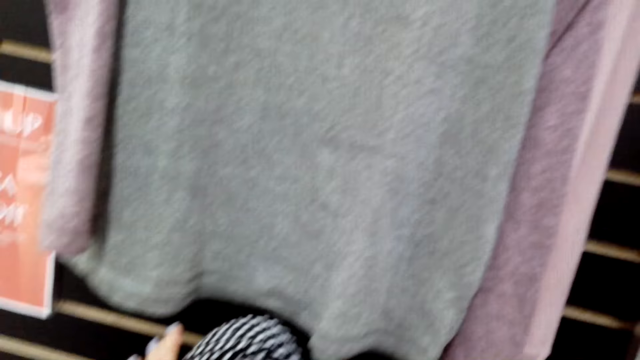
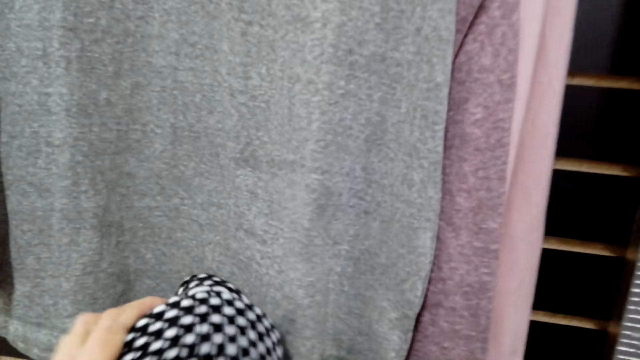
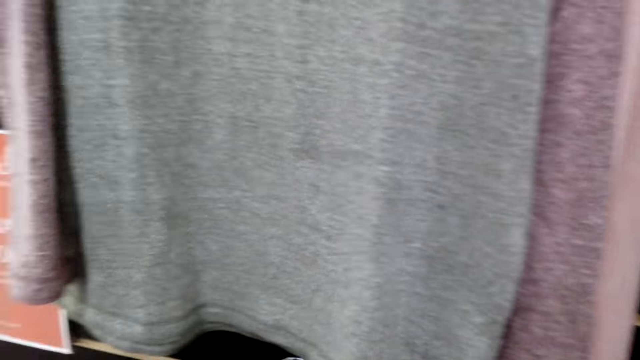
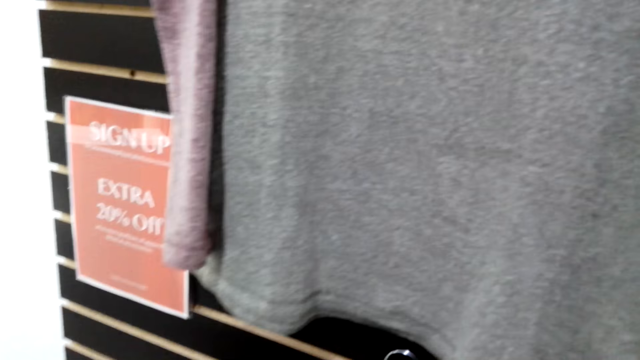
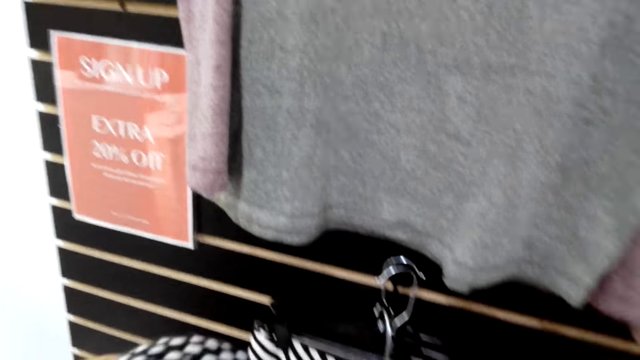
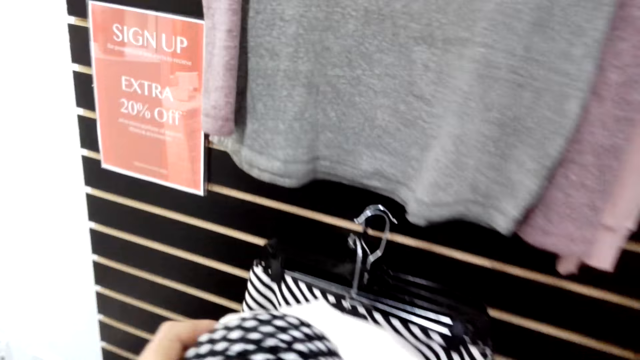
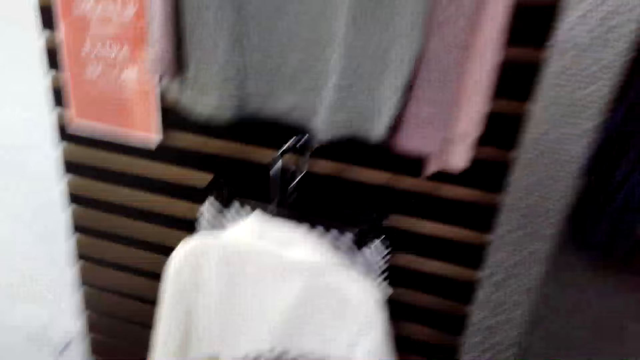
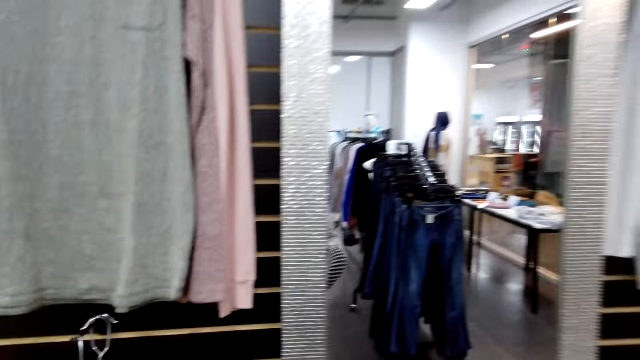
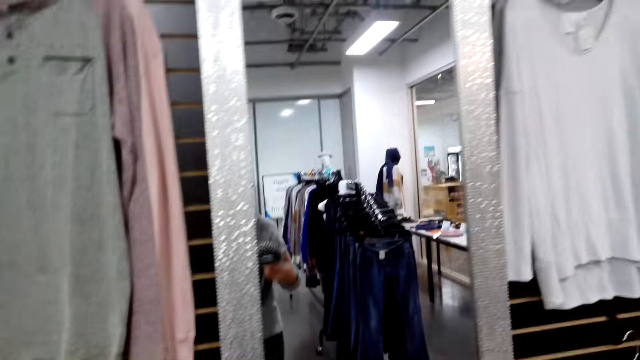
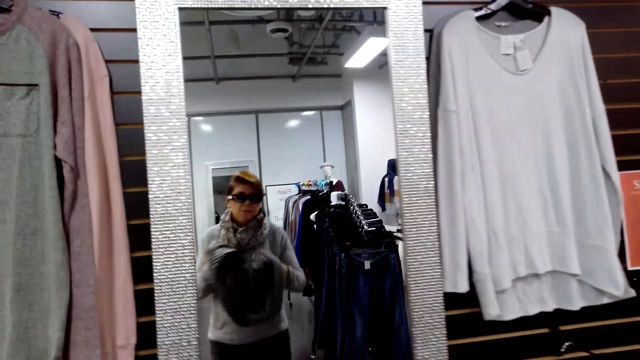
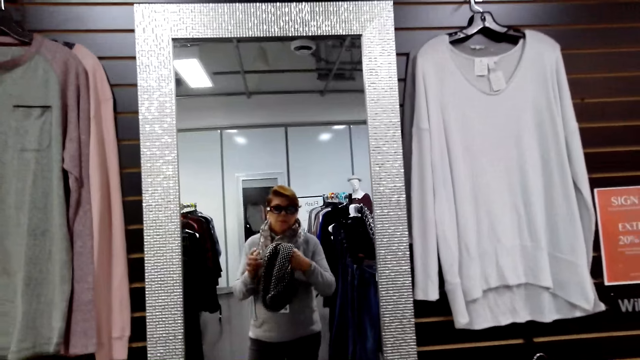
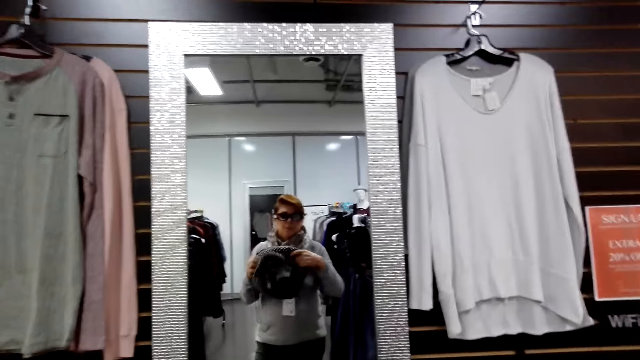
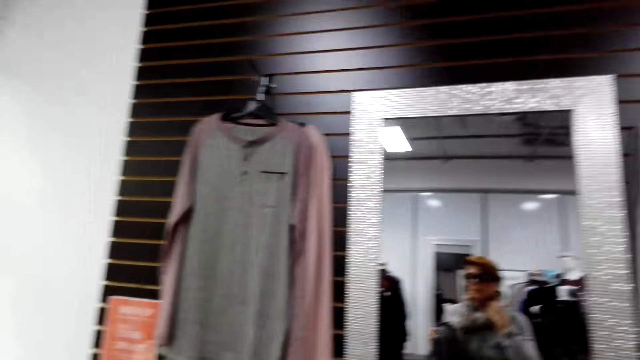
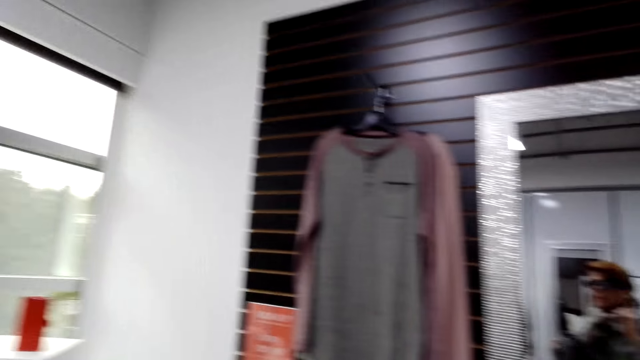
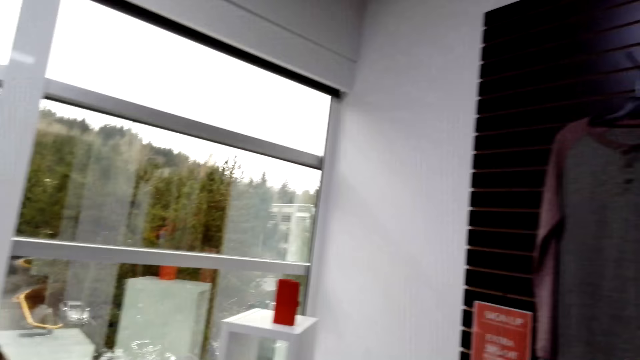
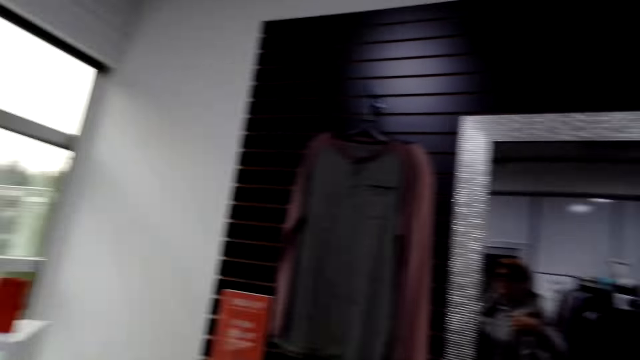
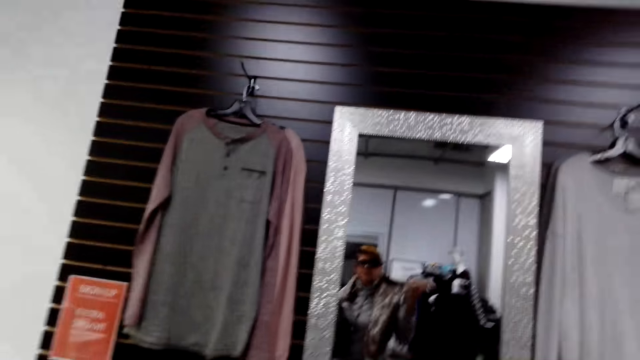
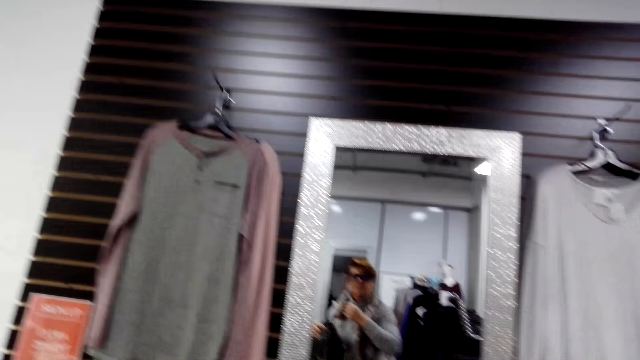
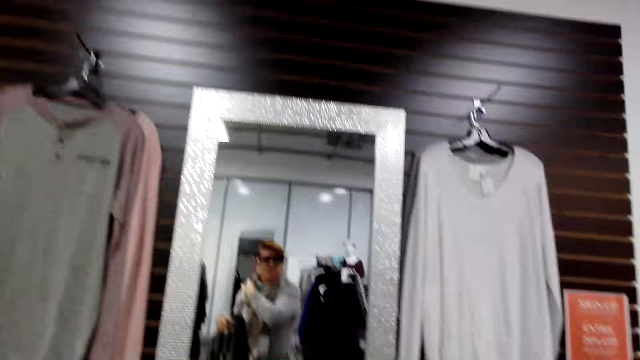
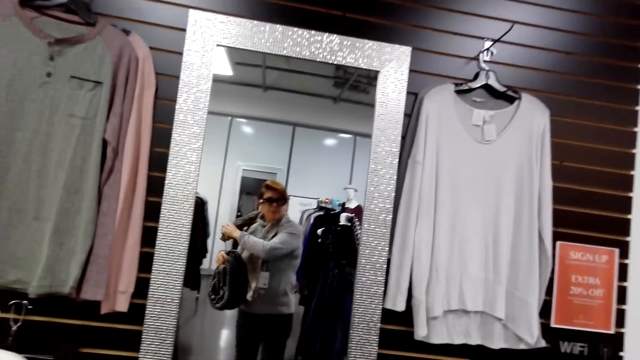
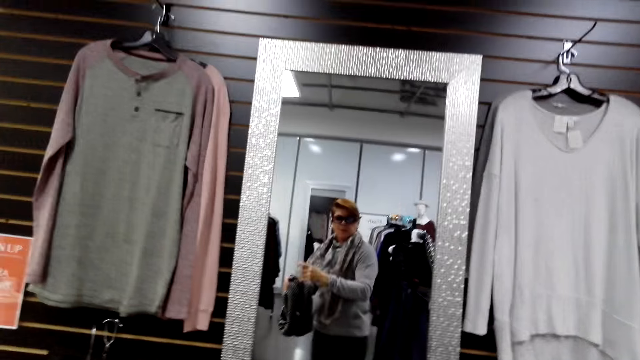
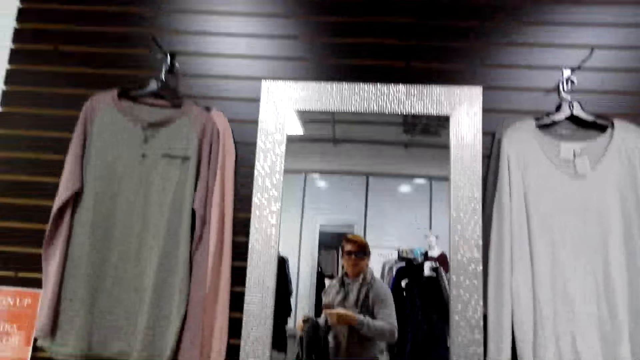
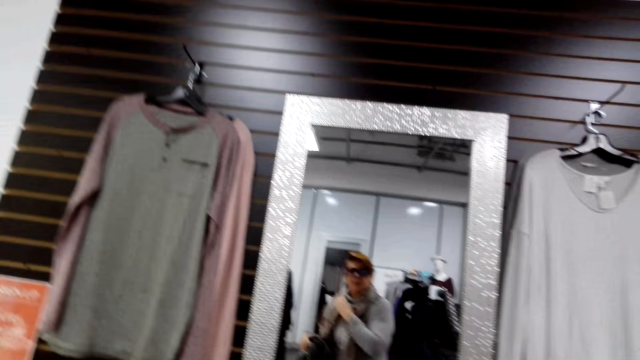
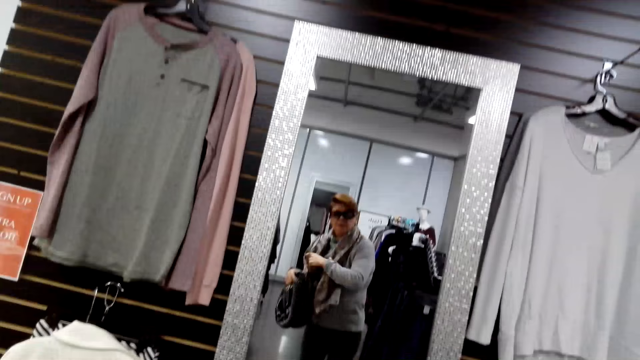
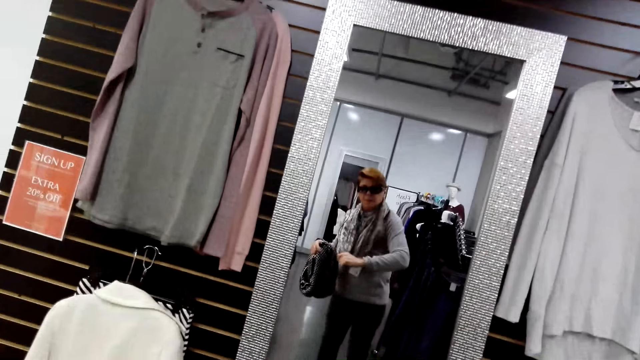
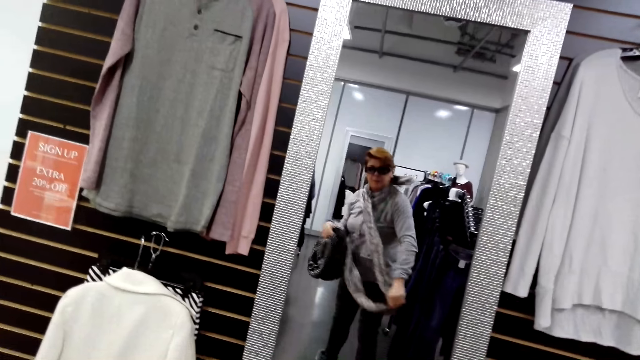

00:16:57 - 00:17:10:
The camera wearer touches the cloths on the hanger. They pick the scarf. They walk right. They try on the scarf. They stare at themselves on the mirror. They look left. They look around. They look forward. They look in the mirror. They put the scarf on the neck. They remove the scarf around the neck.

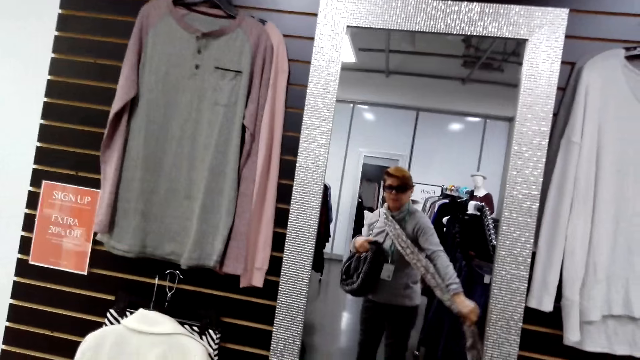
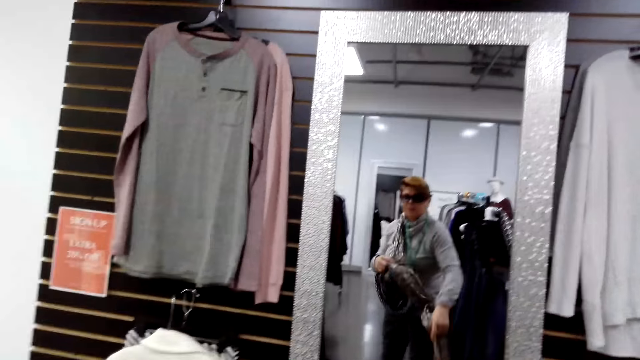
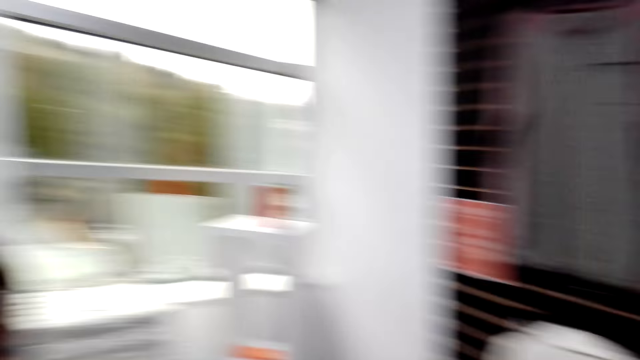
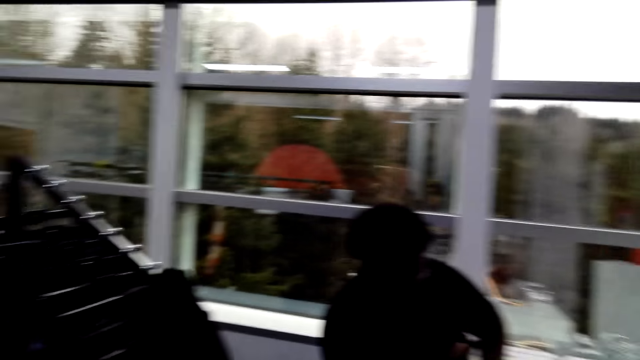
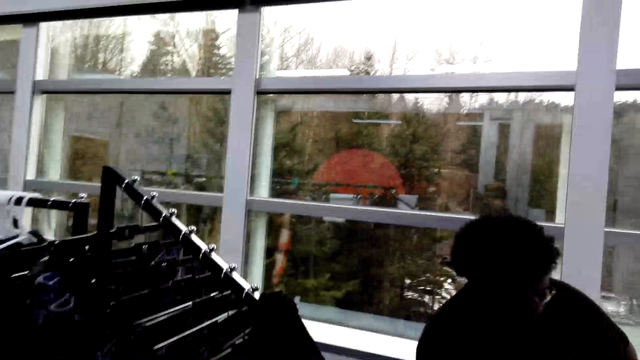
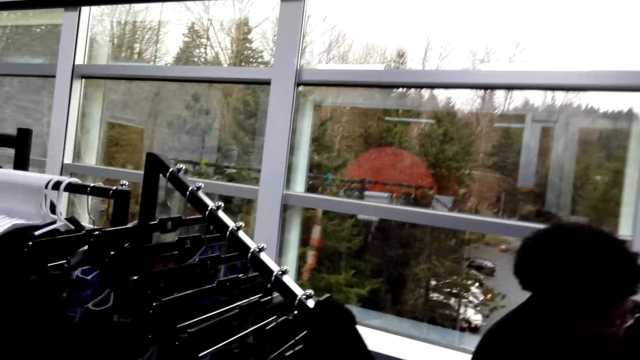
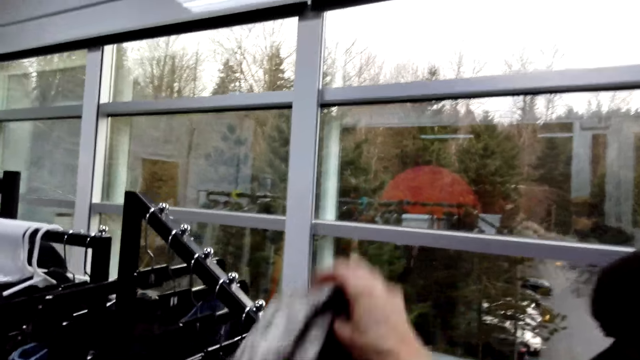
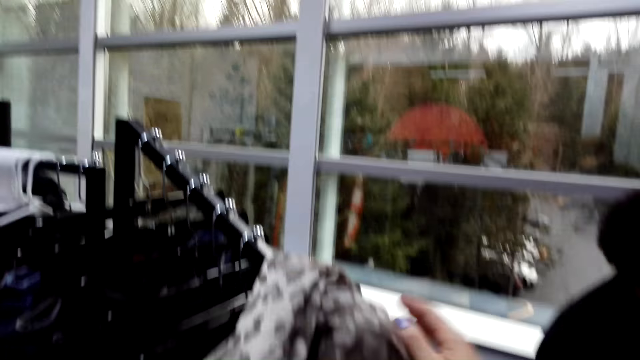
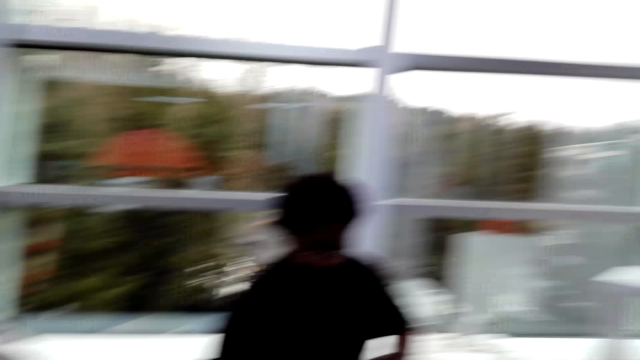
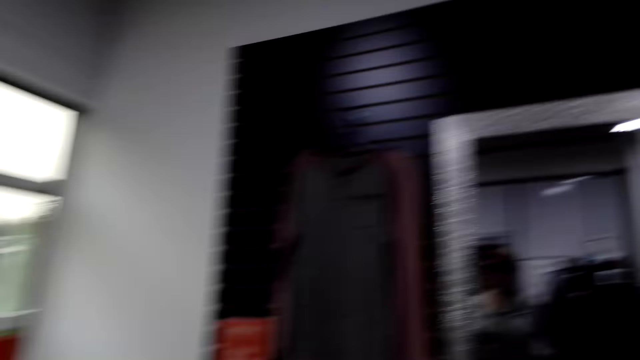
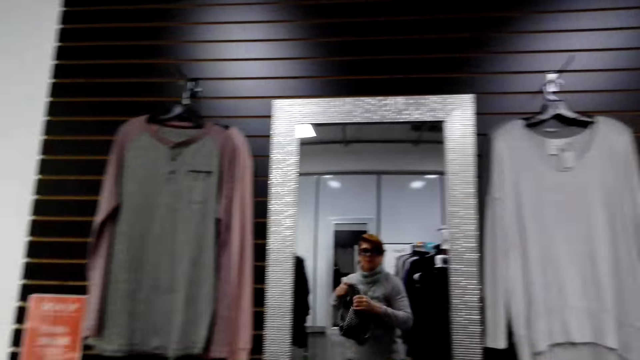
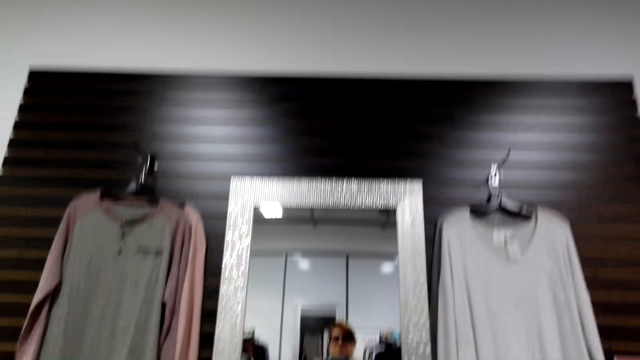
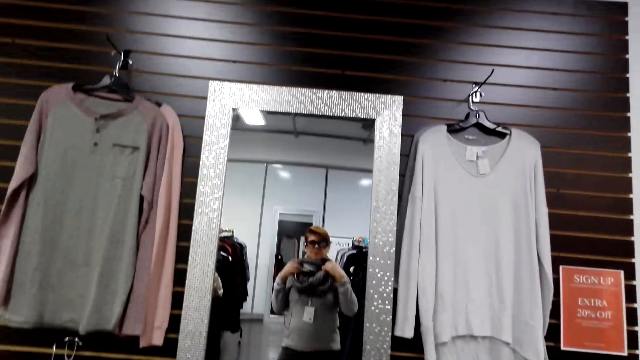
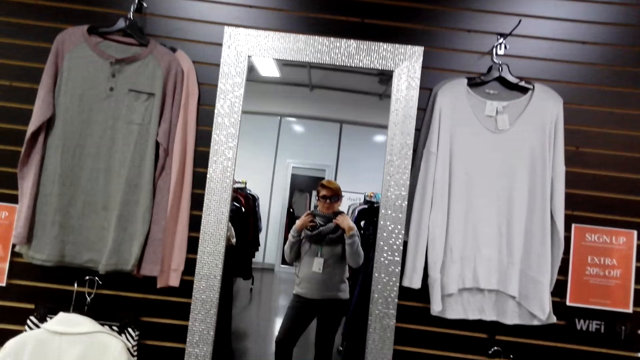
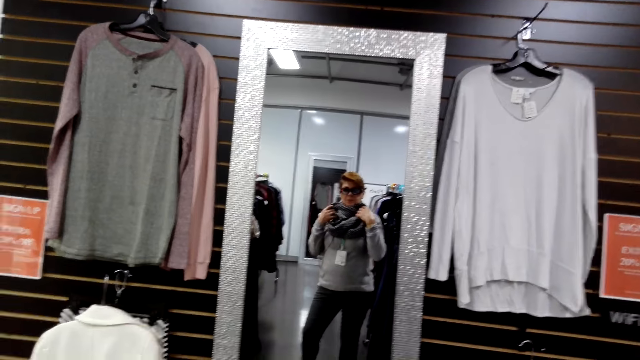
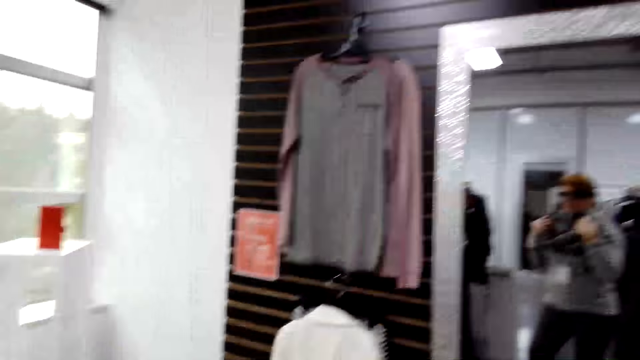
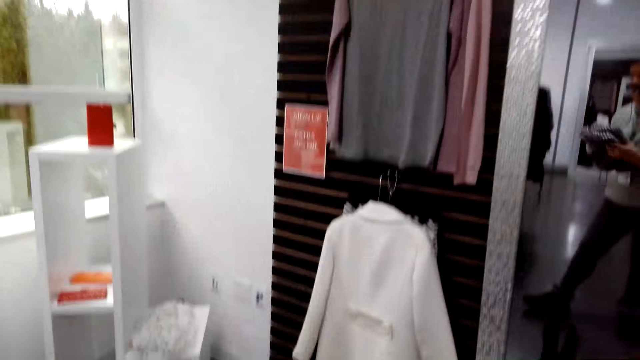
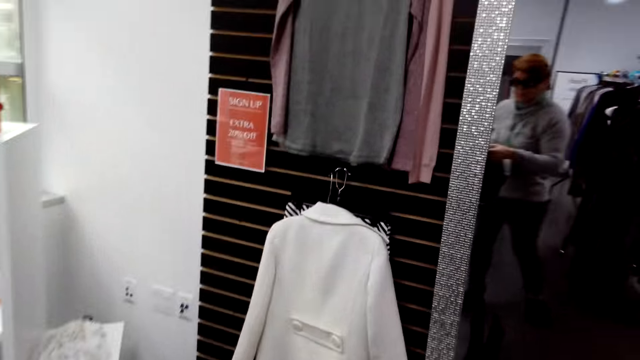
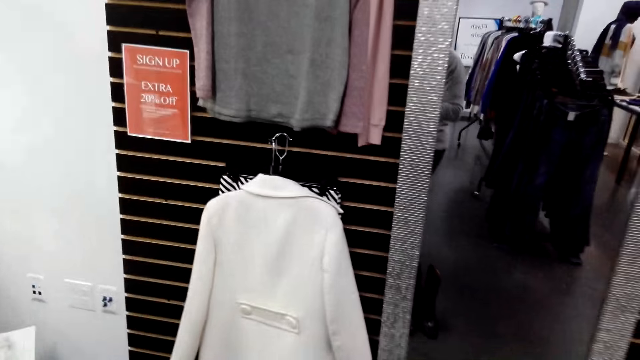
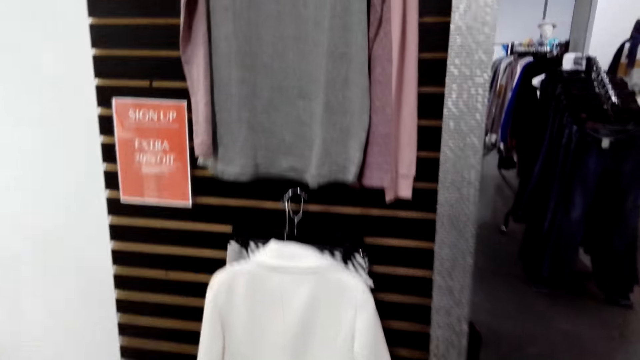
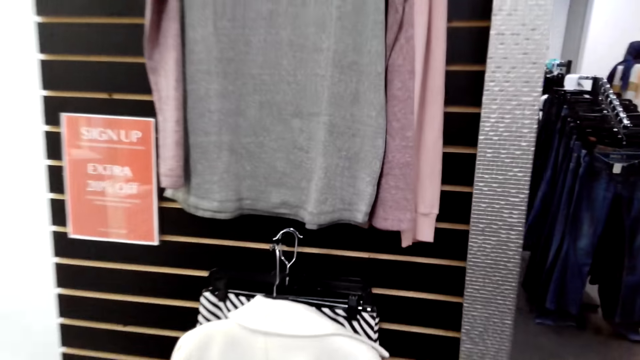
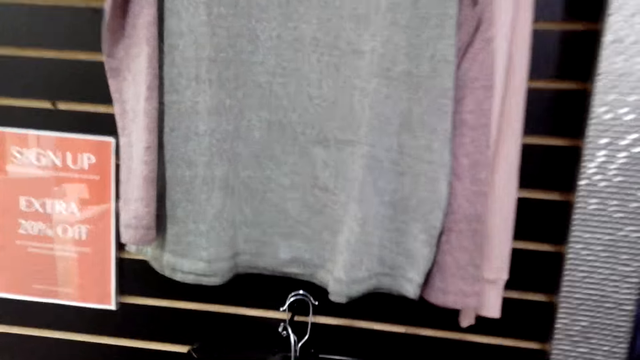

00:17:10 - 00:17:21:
The camera wearer removes the scarf on the neck. They turn left. They walk forward. They look around the room. They hang the scarf on the stand. They turn right. They look in the mirror. They look around the room. They try on the scarf. They stare at themselves on the mirror. They walk left. They move around.
